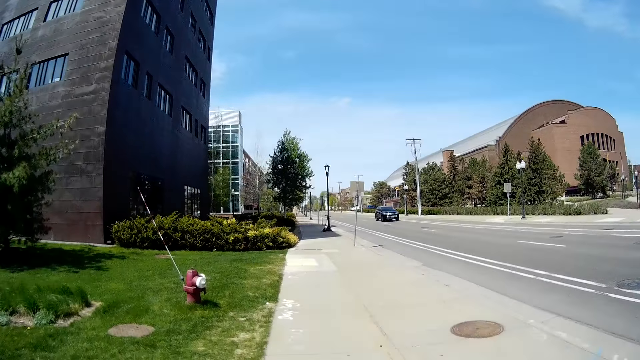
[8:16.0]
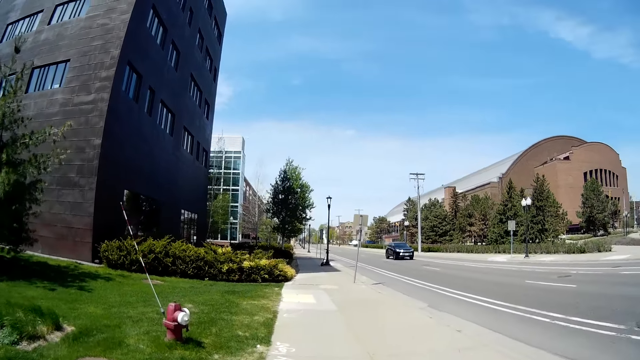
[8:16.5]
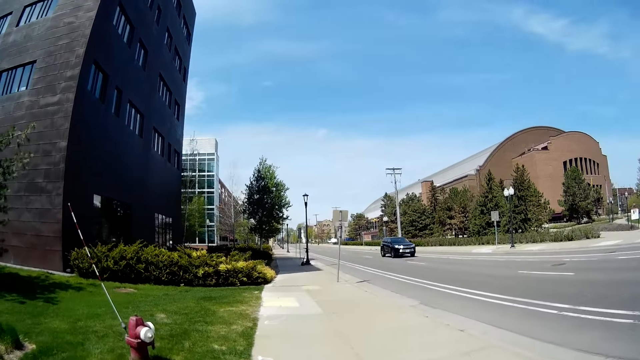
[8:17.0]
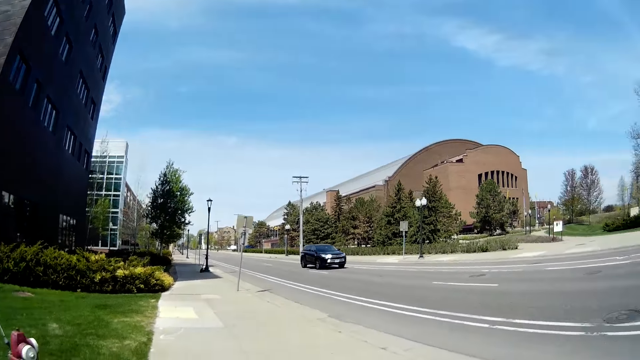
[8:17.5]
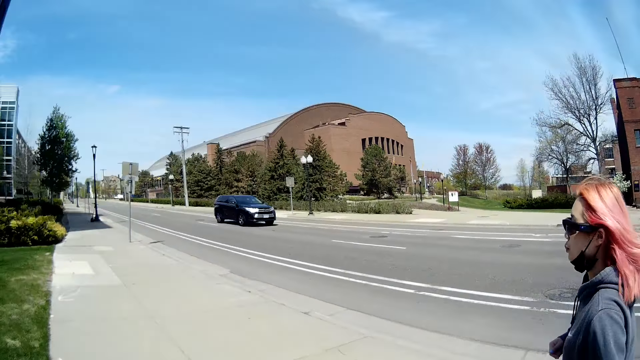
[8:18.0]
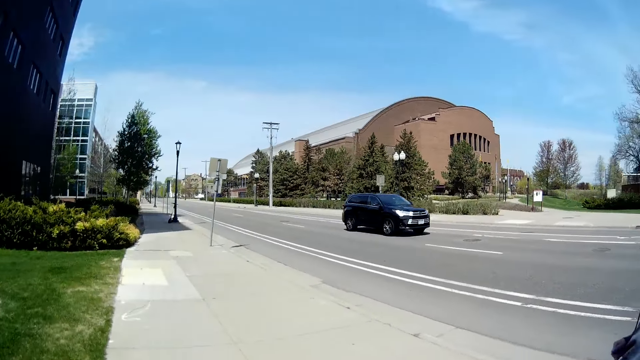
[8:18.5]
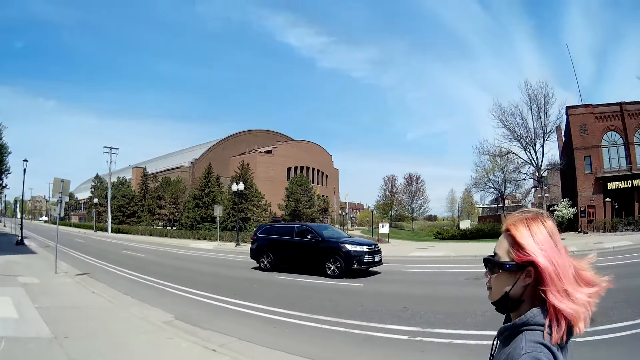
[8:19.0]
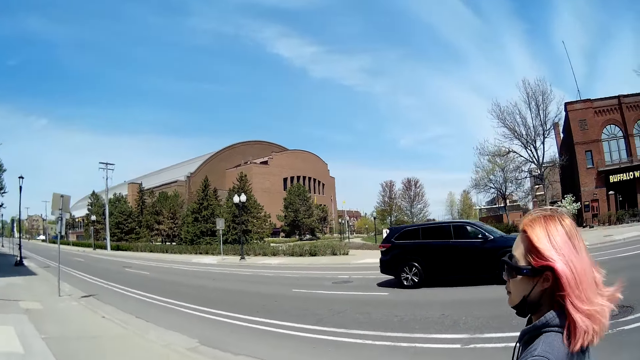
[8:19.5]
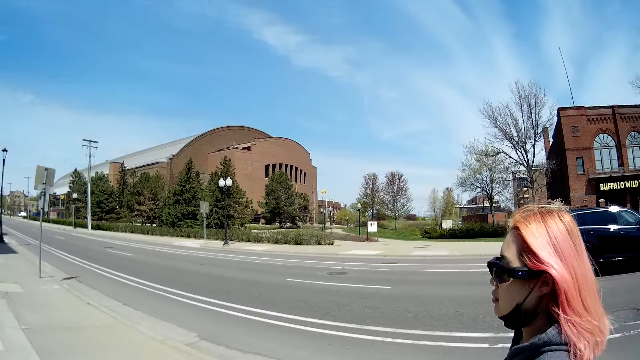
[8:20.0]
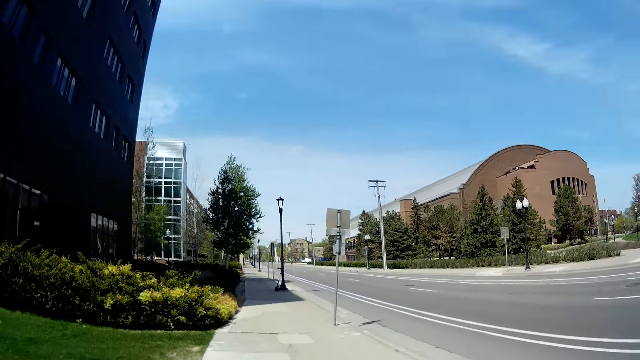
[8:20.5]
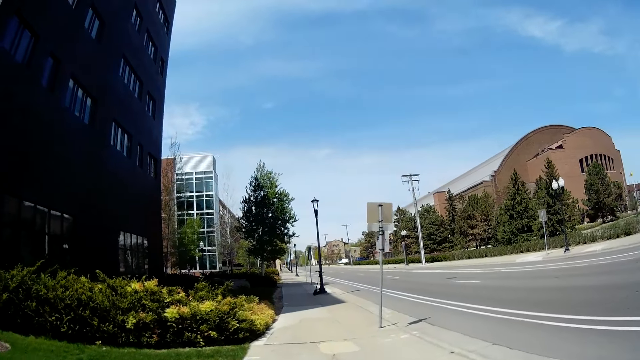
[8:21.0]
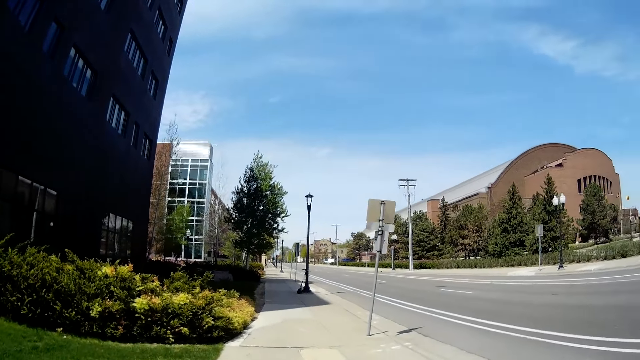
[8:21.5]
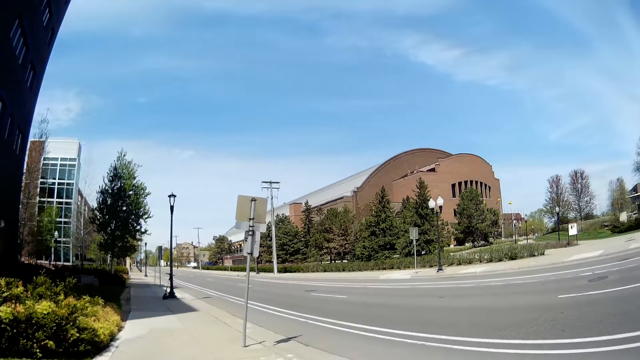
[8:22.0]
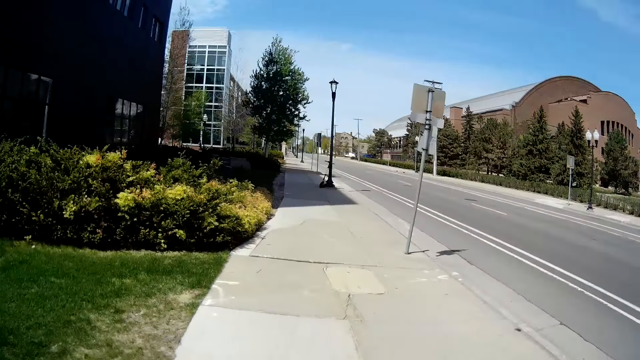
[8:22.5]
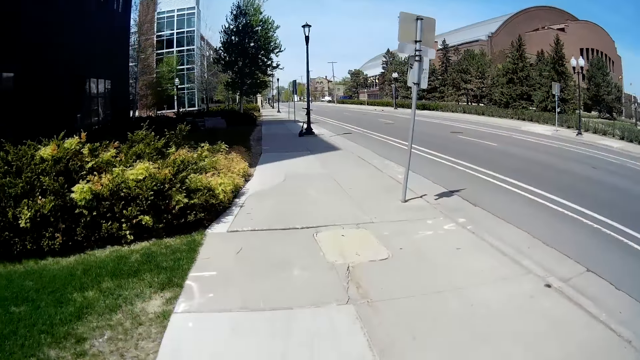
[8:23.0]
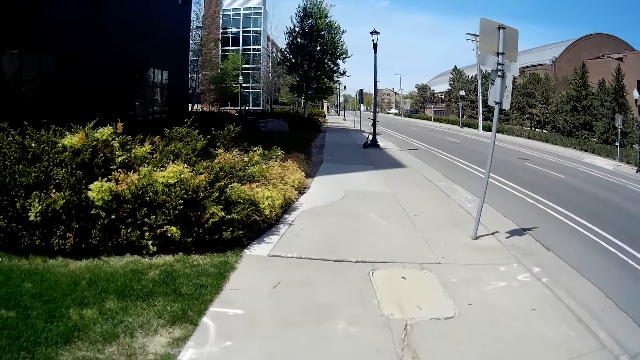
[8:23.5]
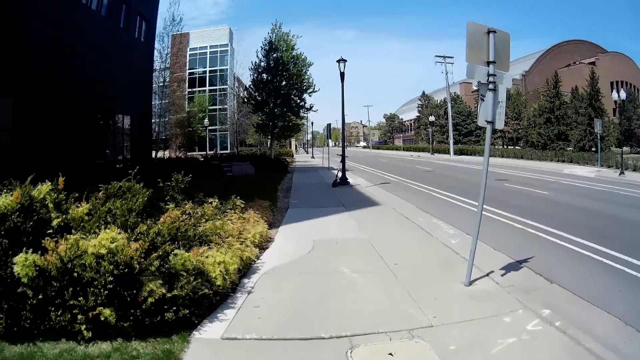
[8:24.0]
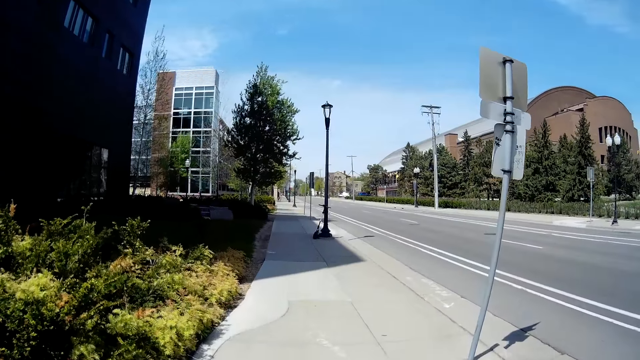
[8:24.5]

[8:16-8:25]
The camera wearer interacts with the woman.

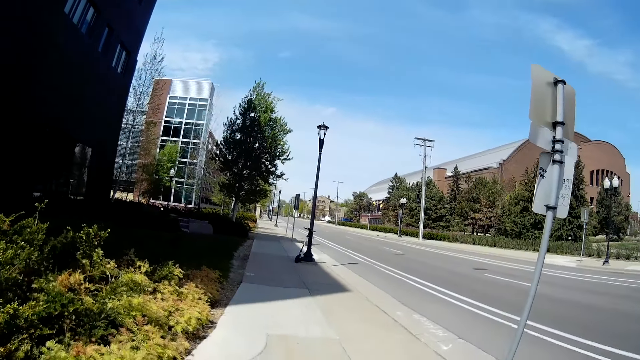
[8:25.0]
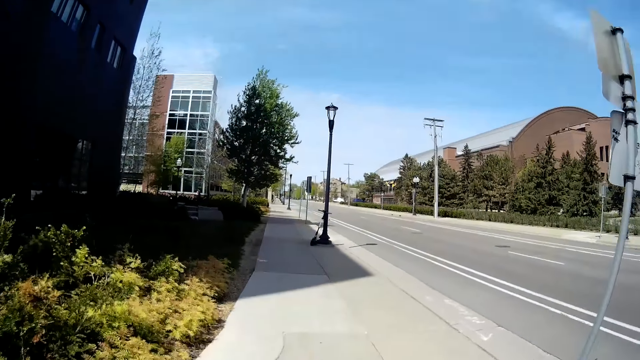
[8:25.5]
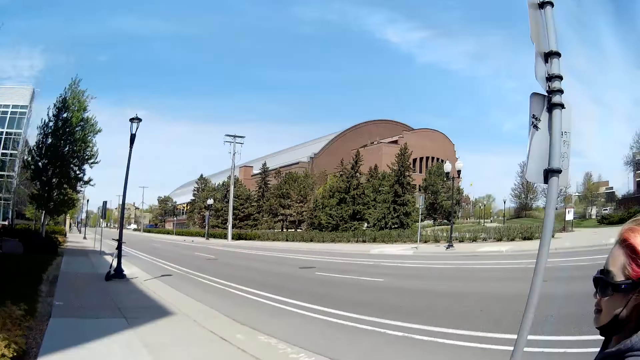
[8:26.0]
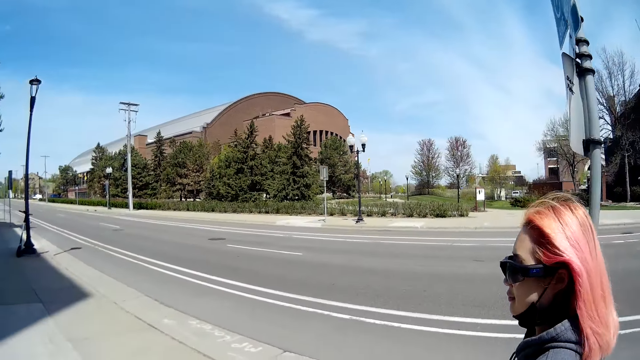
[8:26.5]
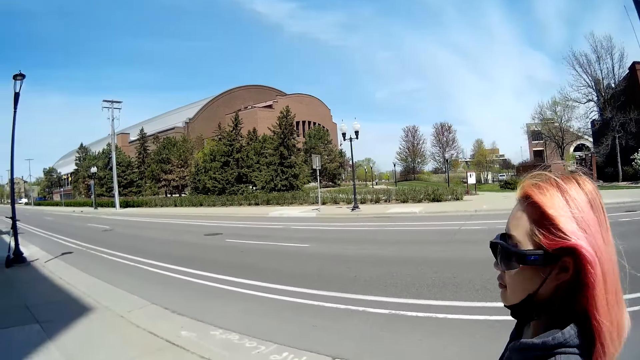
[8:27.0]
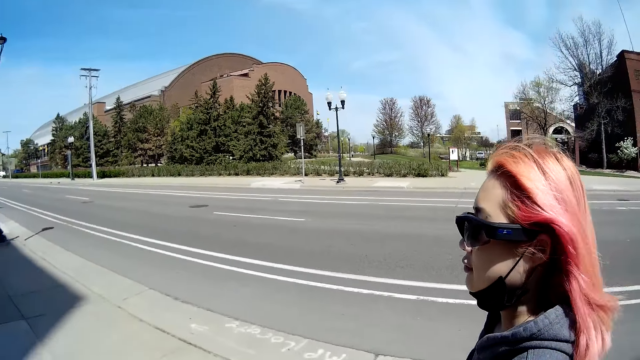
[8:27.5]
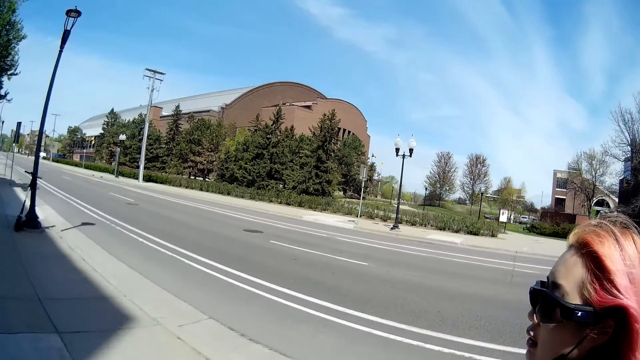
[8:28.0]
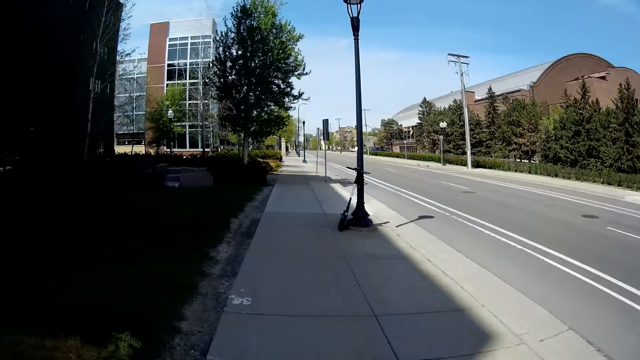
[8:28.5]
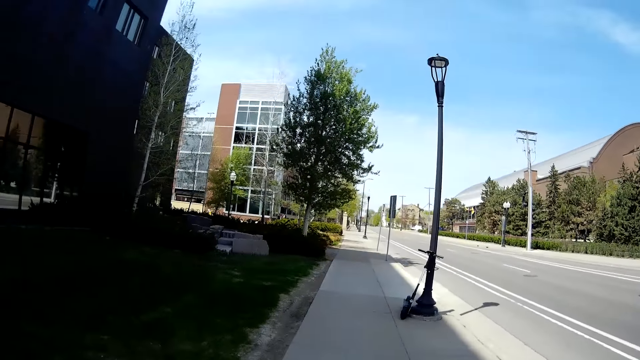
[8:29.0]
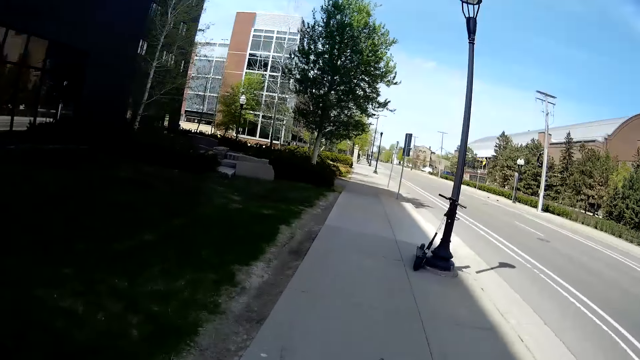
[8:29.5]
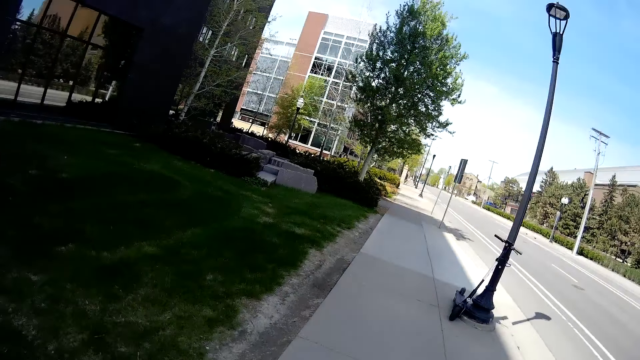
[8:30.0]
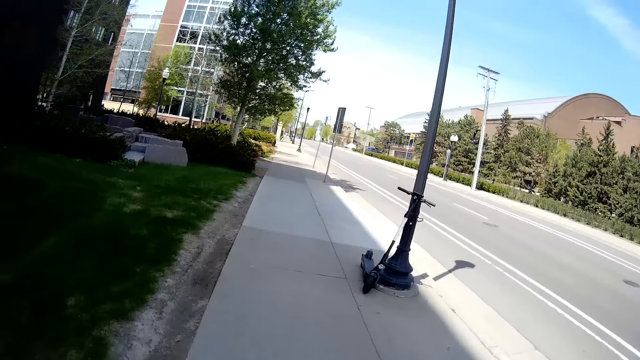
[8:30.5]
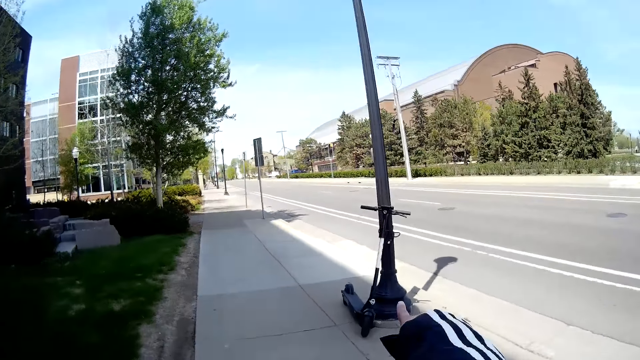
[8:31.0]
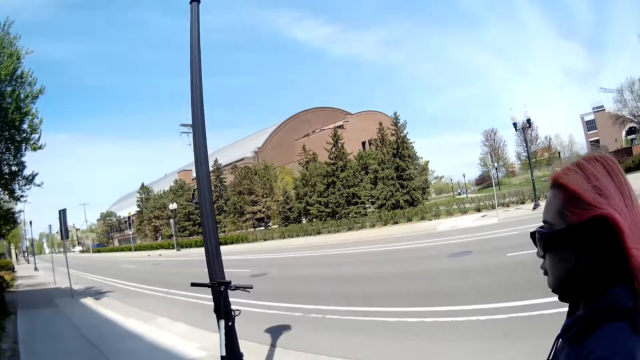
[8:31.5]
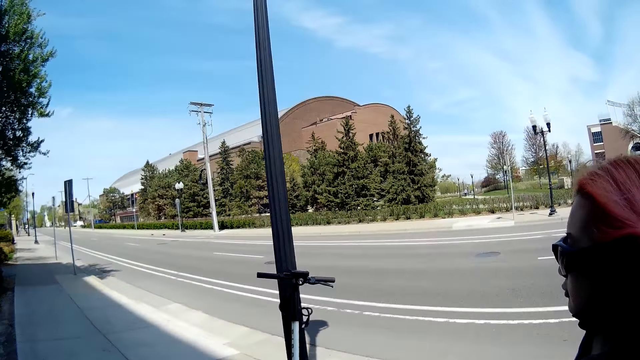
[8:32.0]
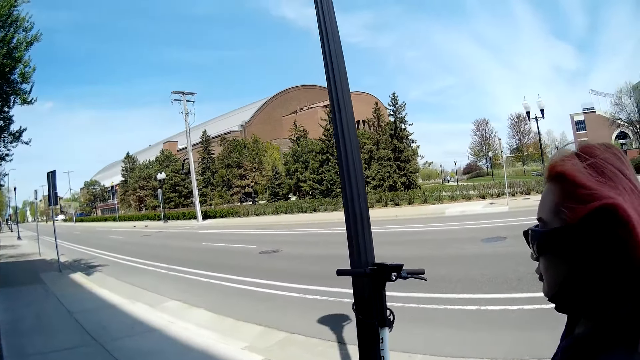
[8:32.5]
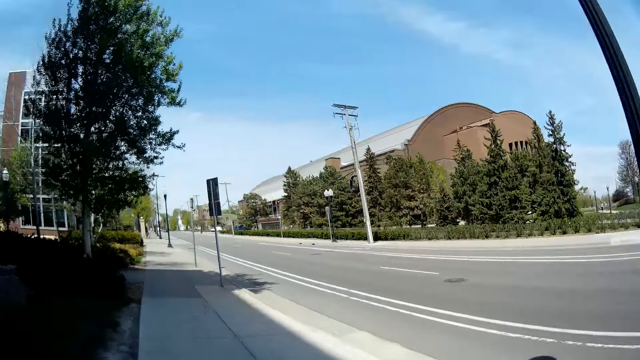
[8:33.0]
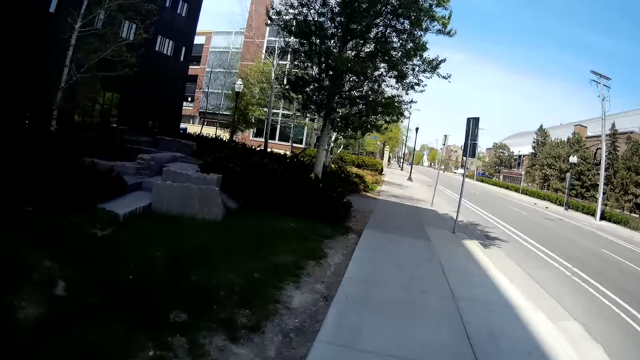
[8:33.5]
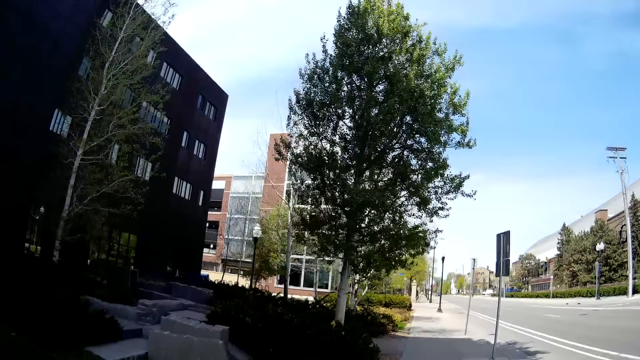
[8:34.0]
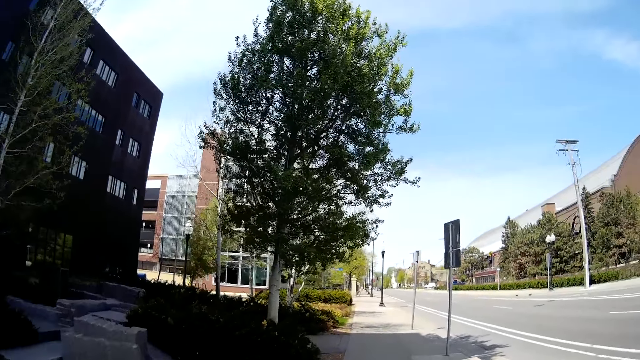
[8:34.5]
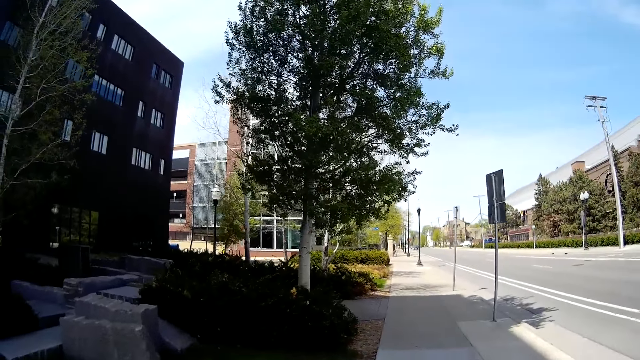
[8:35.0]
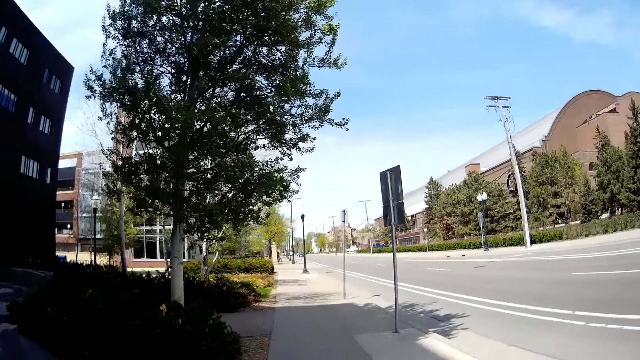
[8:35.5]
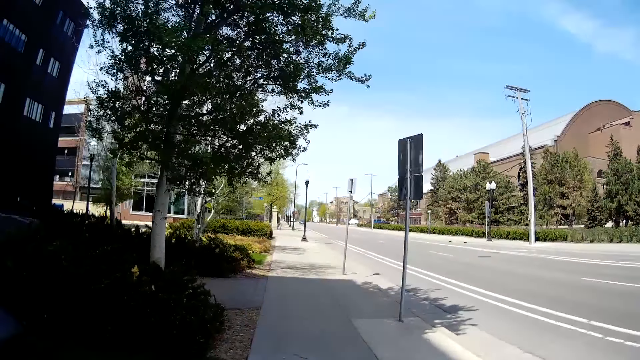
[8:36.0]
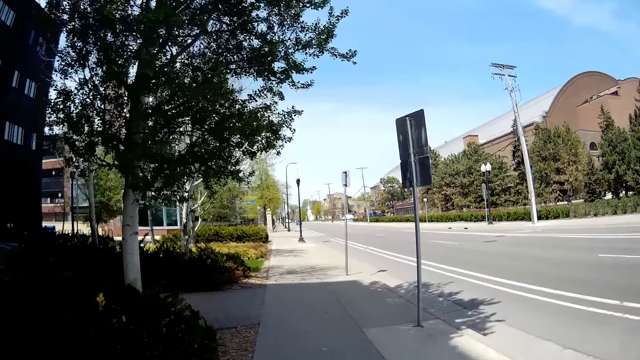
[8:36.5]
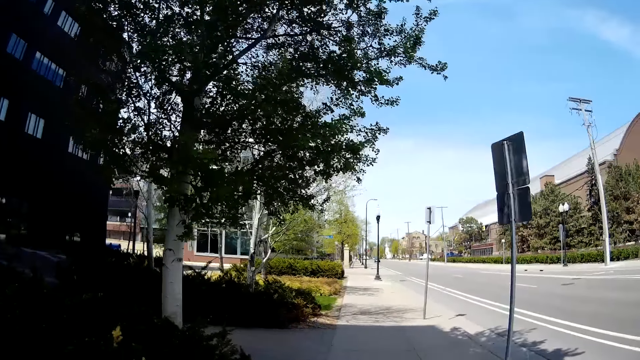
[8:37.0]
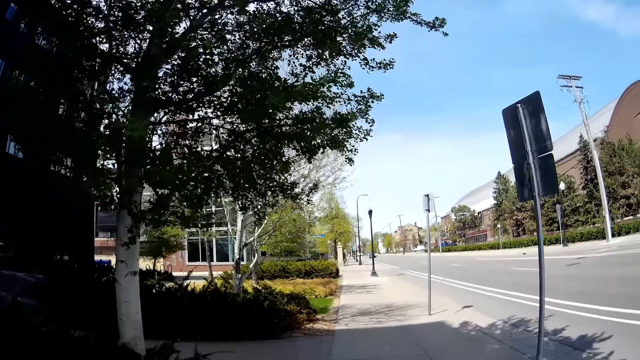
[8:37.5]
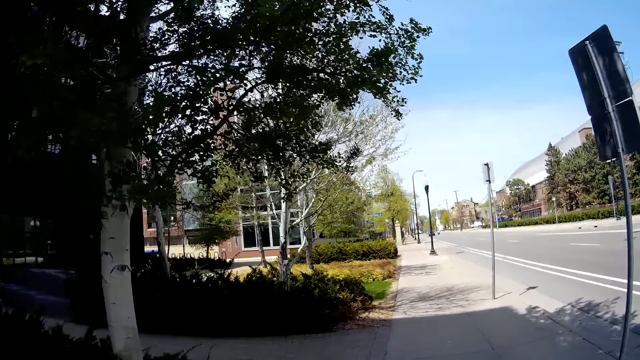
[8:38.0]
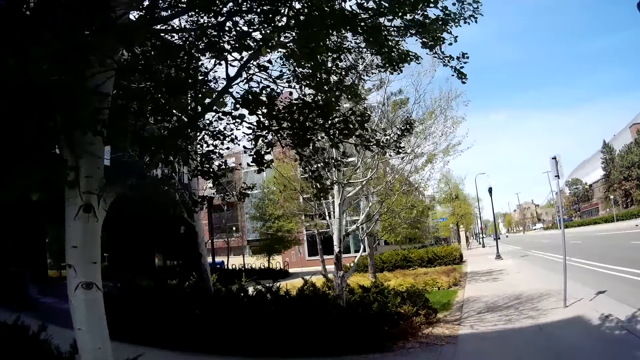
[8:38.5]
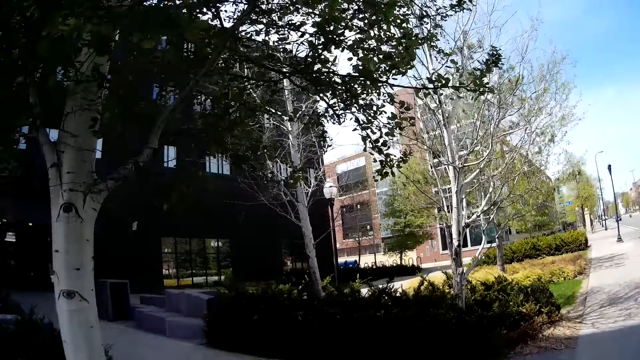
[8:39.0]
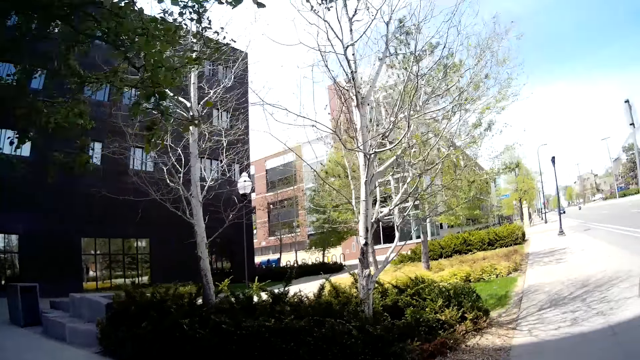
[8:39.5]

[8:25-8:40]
The camera wearer looks at a person. They look forward. They look at the person.
